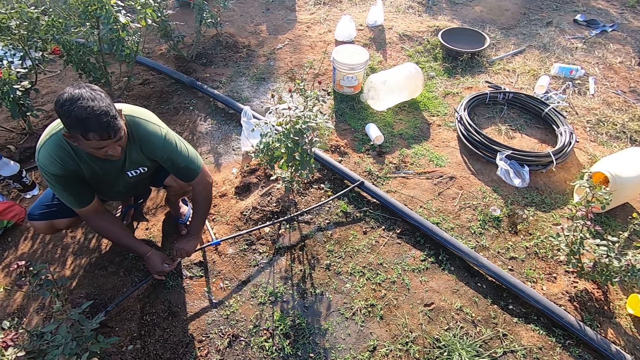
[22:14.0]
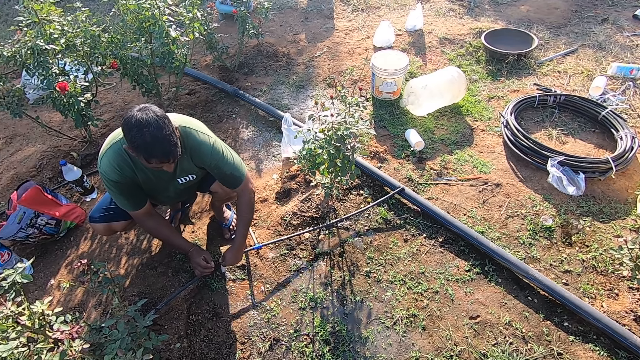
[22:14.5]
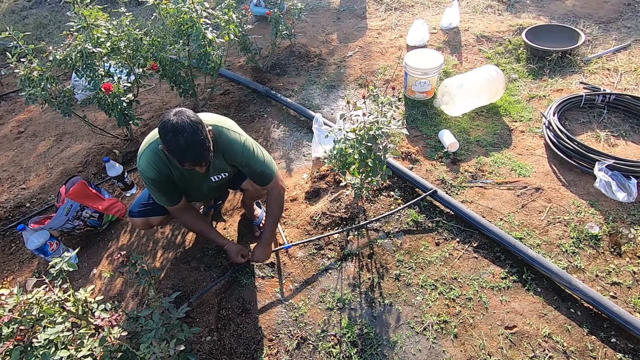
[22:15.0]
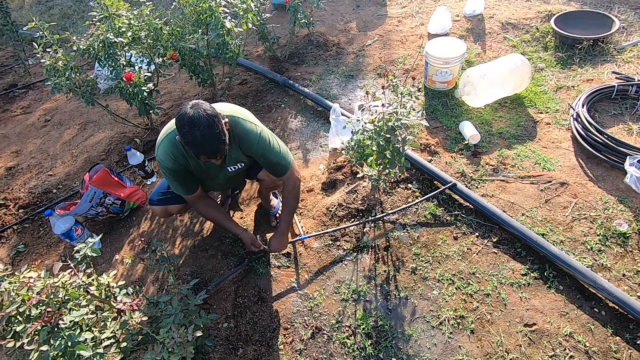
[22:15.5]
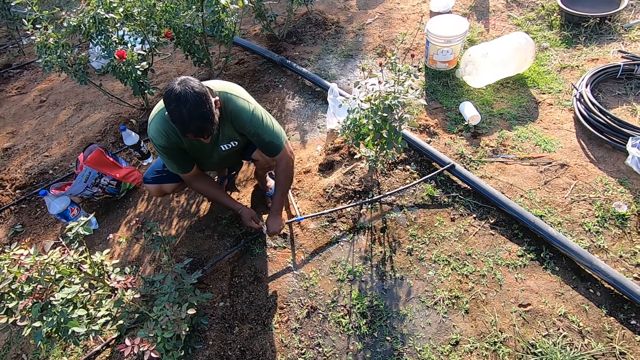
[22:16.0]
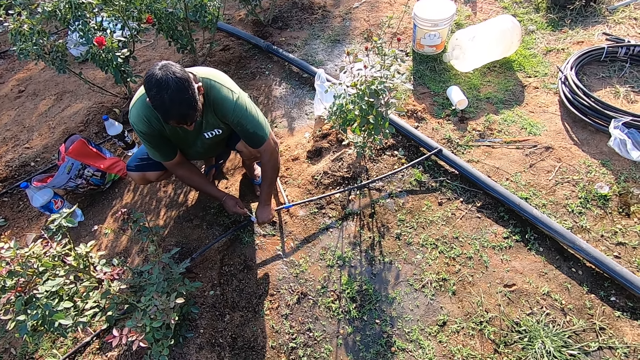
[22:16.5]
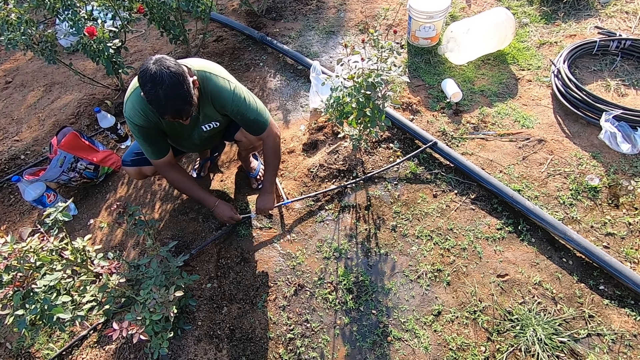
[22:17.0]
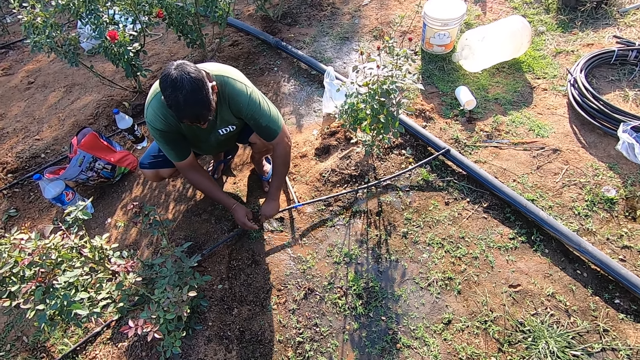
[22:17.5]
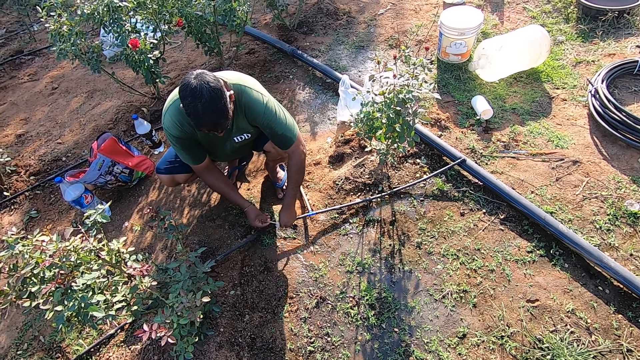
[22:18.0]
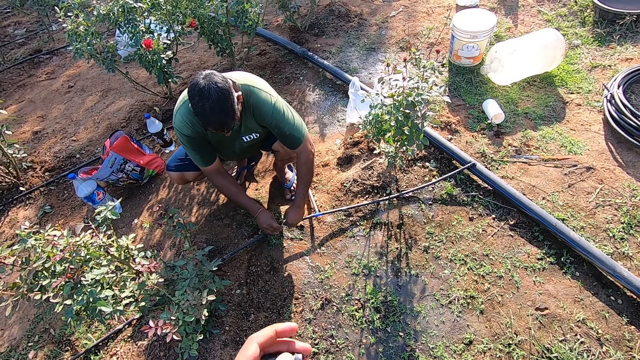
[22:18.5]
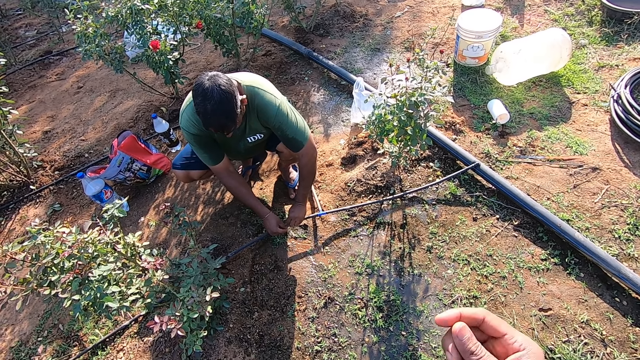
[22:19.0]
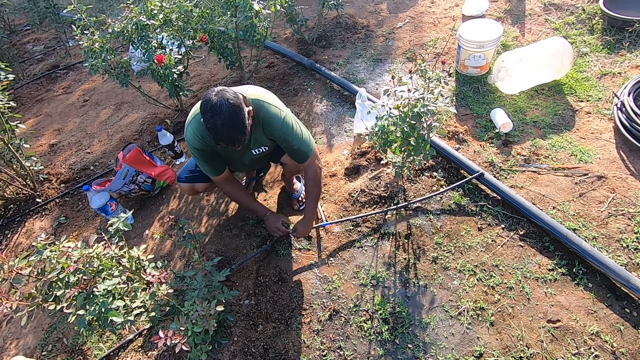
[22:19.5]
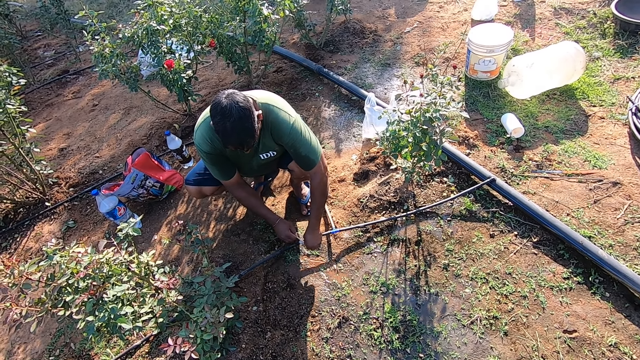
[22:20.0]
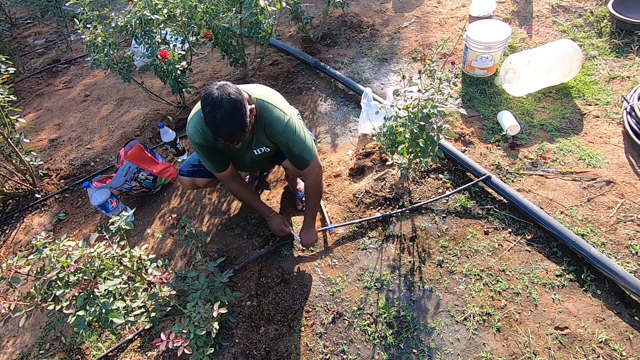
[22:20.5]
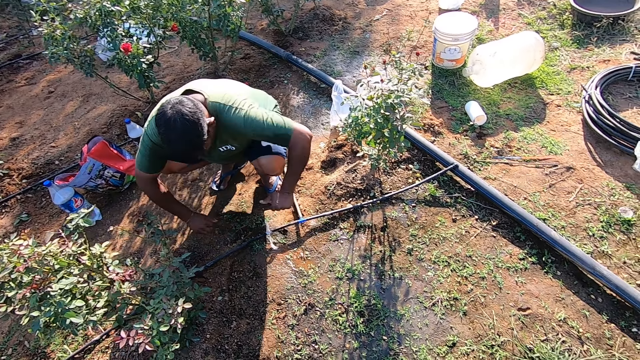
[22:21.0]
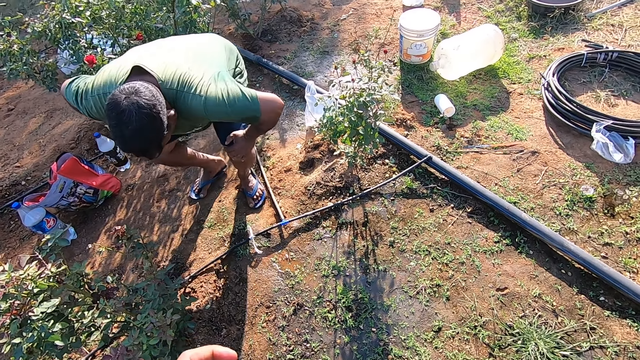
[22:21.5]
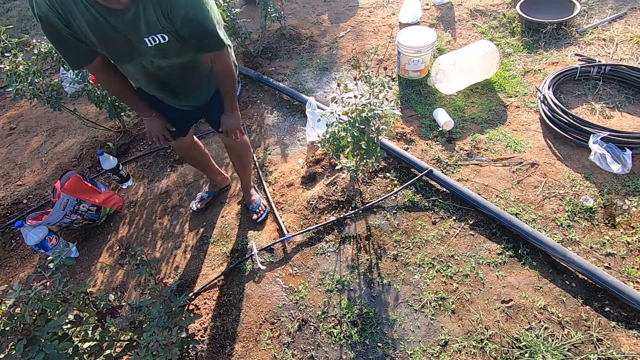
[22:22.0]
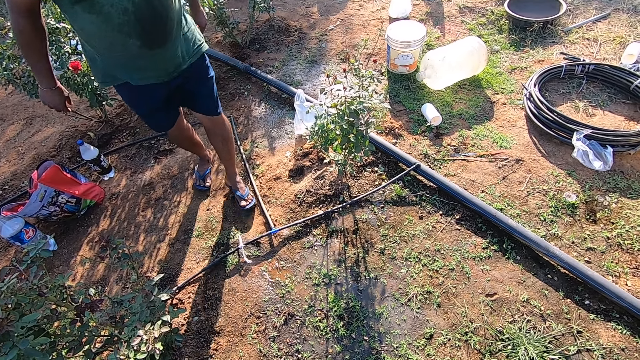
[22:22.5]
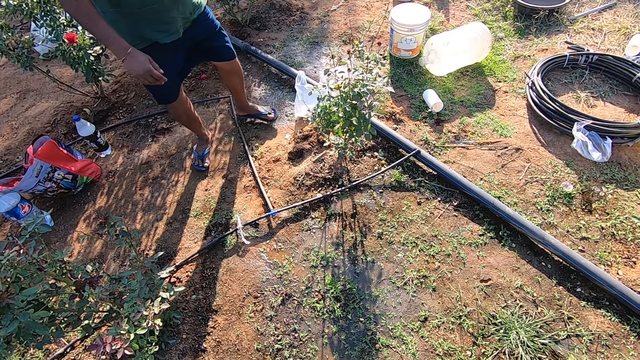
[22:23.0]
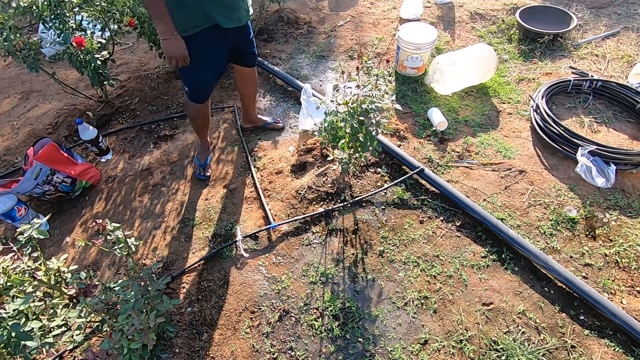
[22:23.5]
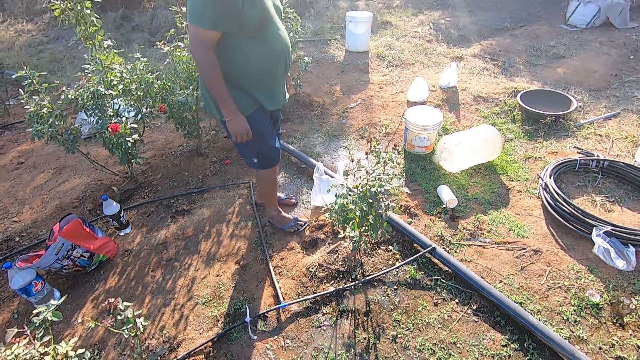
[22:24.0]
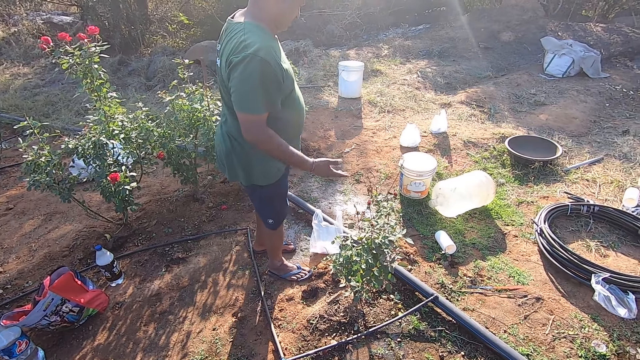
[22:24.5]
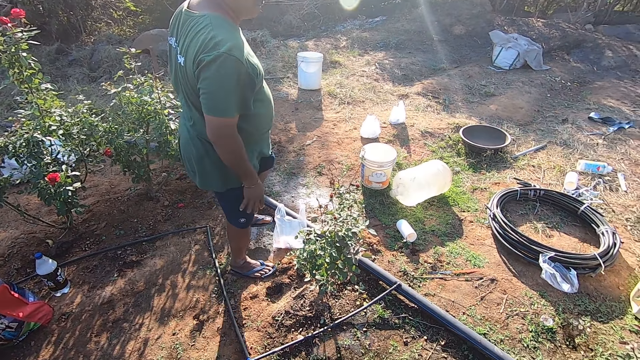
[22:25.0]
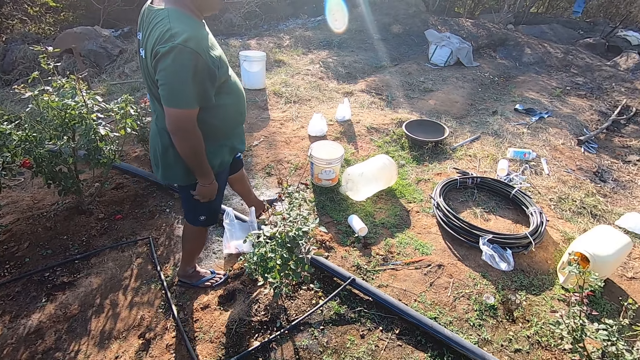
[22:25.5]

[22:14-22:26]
The man ties the pipe with the polythene paper. The camera wearer makes gestures with his hands. The man ties the pipe with the polythene paper again.

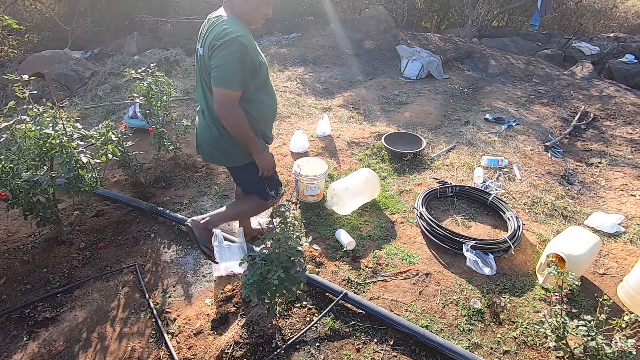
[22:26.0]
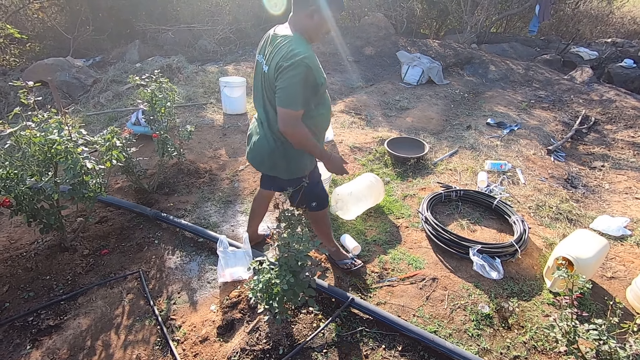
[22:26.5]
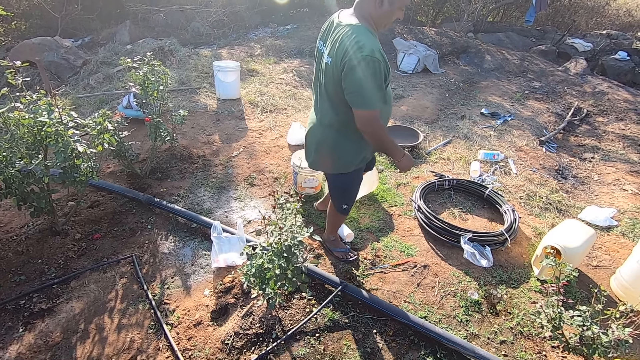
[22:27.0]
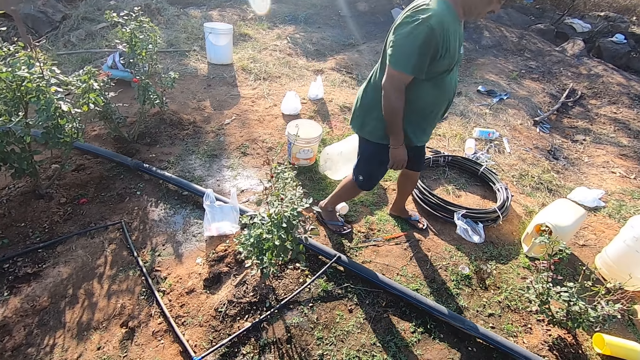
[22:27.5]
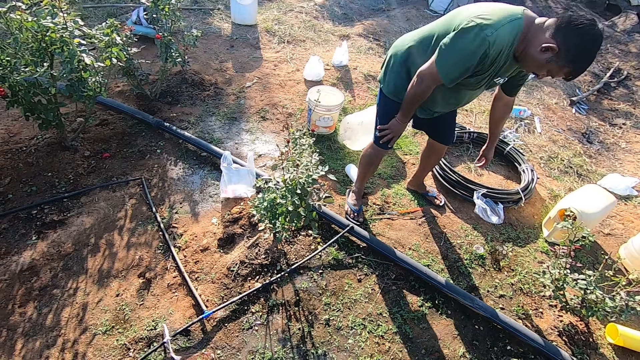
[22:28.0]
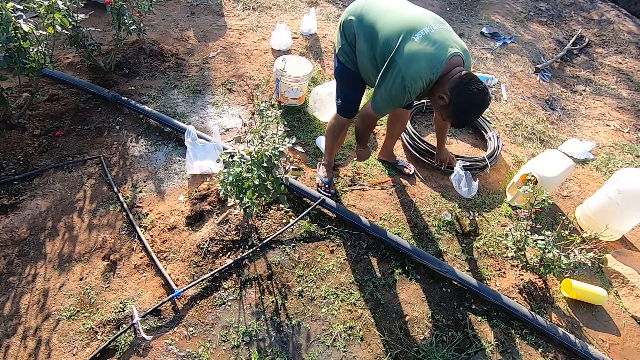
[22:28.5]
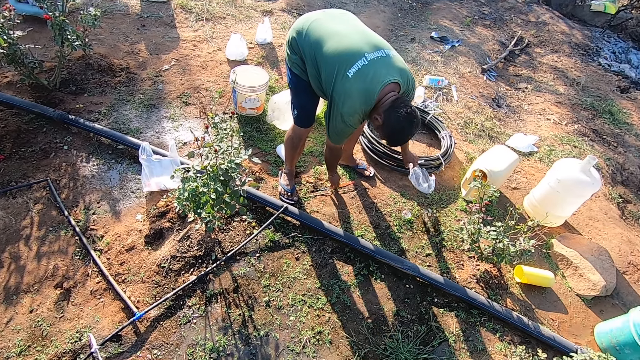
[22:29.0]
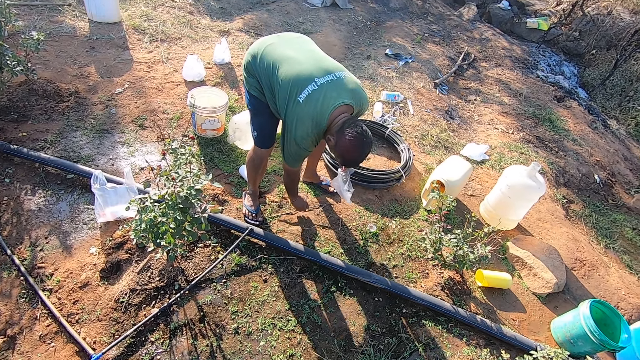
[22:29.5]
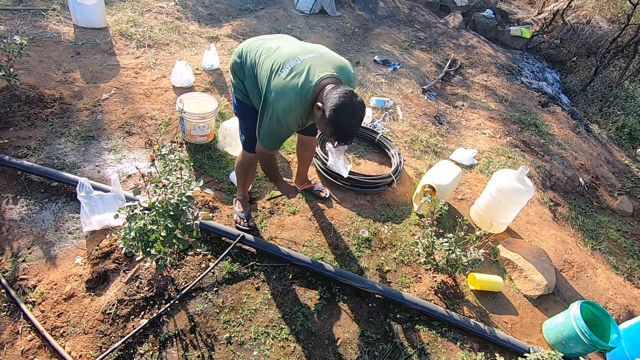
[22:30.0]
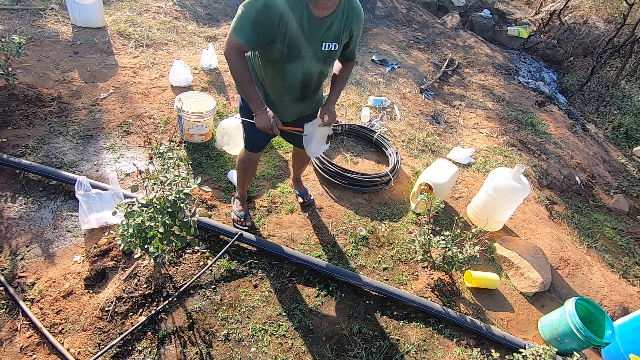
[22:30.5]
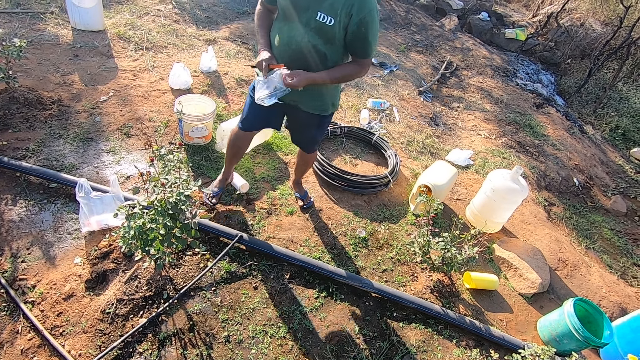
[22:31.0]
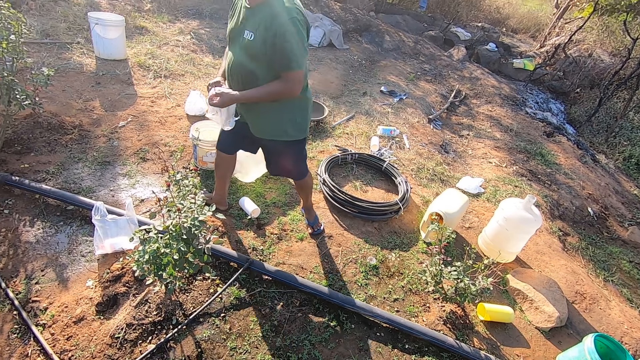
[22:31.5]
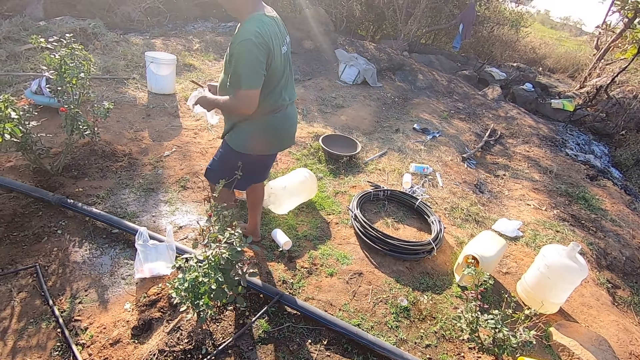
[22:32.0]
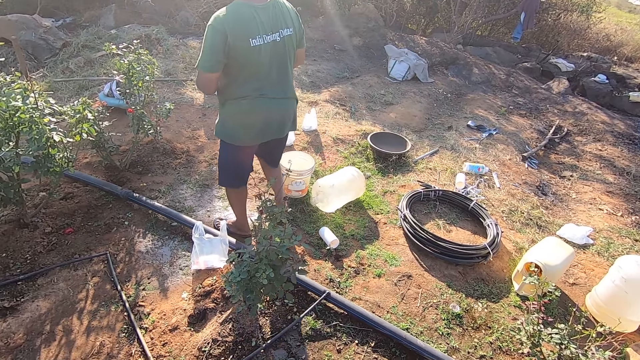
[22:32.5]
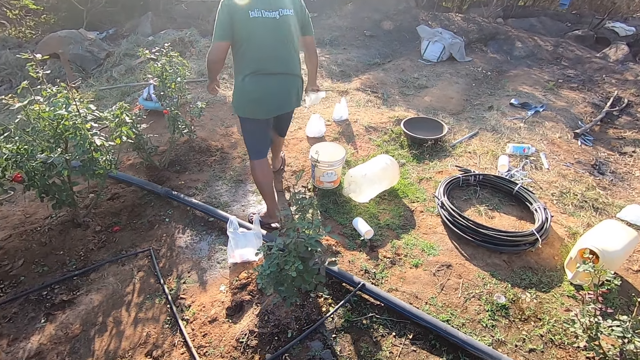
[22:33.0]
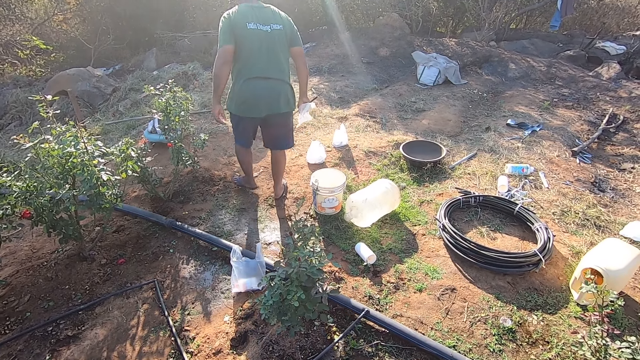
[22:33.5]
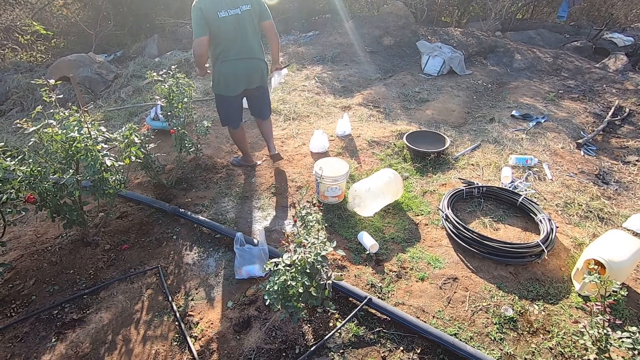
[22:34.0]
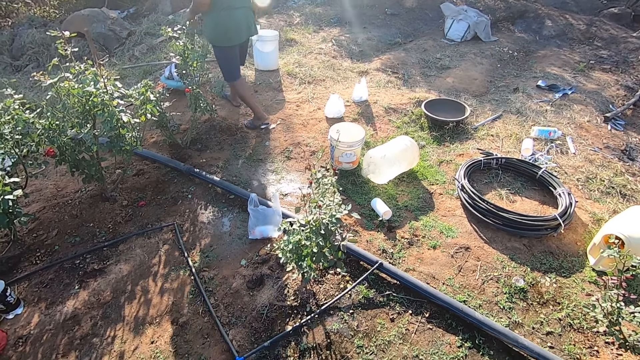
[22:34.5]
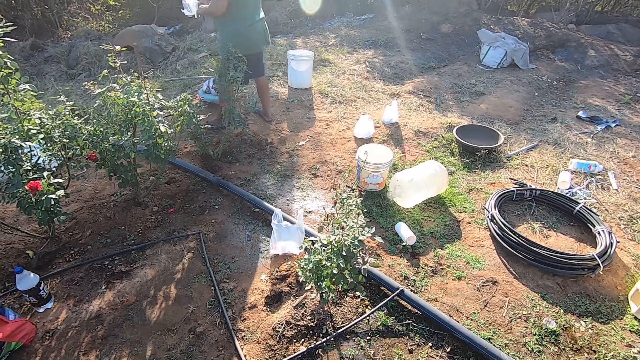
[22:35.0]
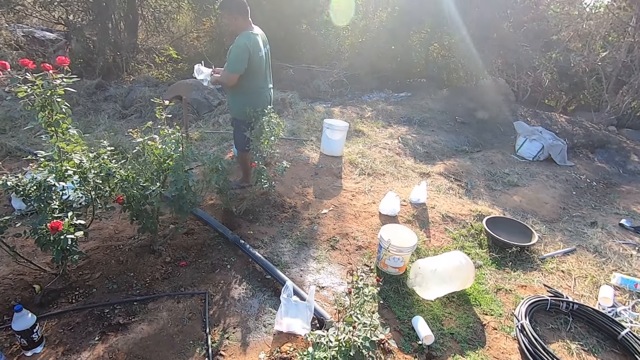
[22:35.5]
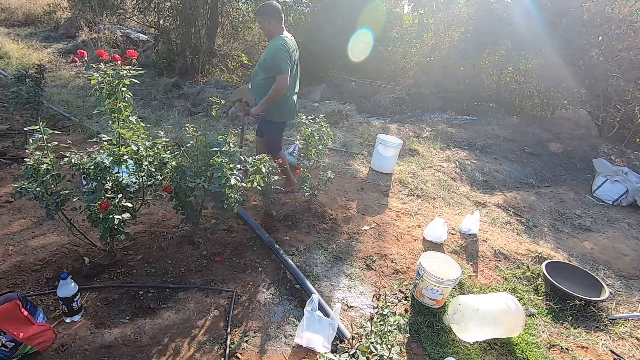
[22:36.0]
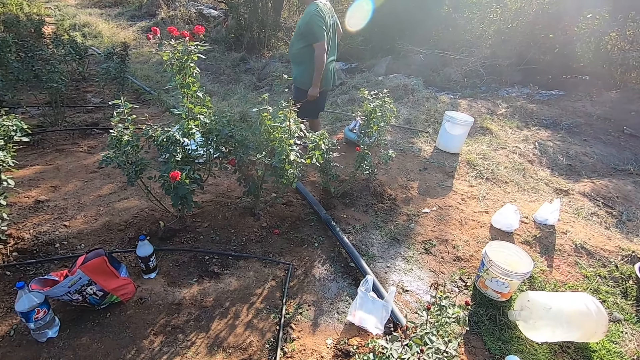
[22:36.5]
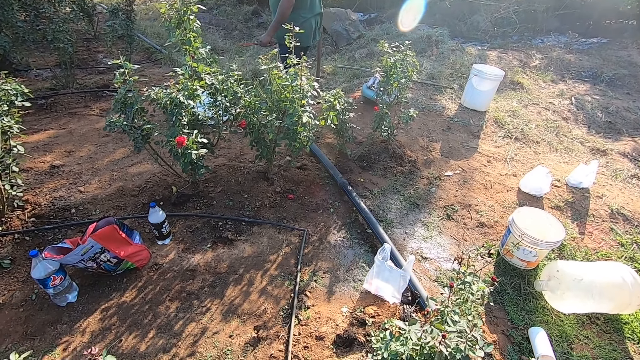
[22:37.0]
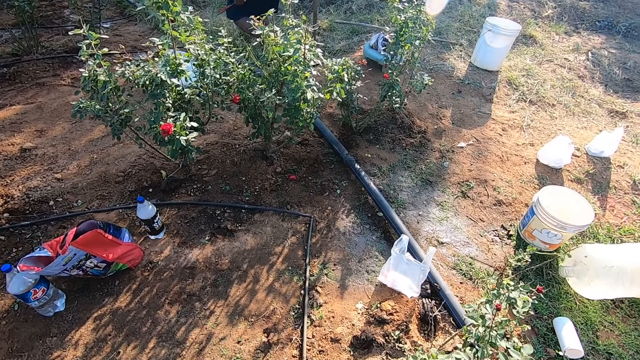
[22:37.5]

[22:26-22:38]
The man picks a nylon from the ground with his left hand. The camera wearer picks the pipe saw from the floor. The man picks the pipe saw from the ground with his right hand. The man holds the nylon and the pipe saw with his right hand, walks around the garden and holds the pipe saw in his left hand.
